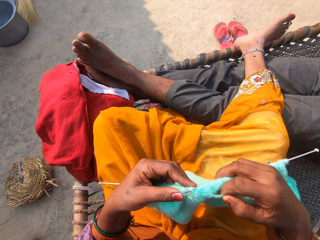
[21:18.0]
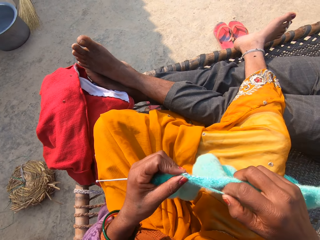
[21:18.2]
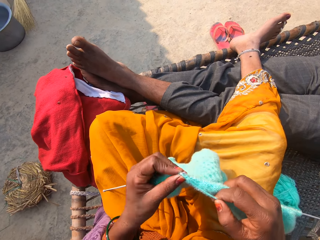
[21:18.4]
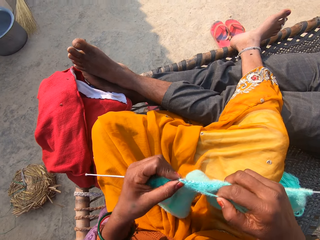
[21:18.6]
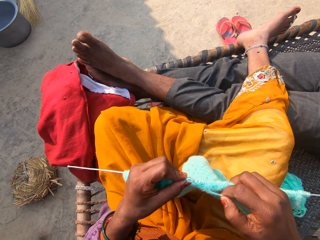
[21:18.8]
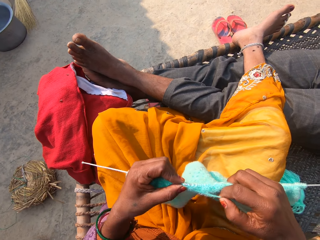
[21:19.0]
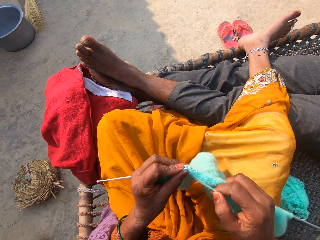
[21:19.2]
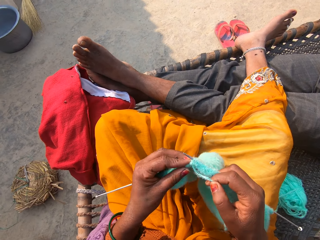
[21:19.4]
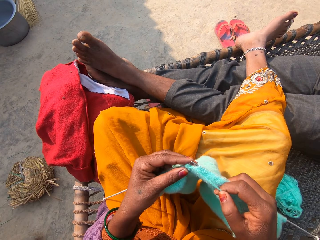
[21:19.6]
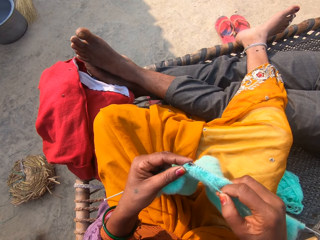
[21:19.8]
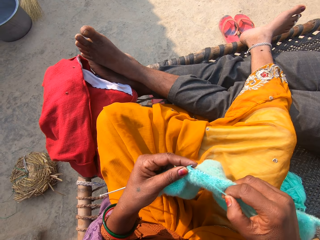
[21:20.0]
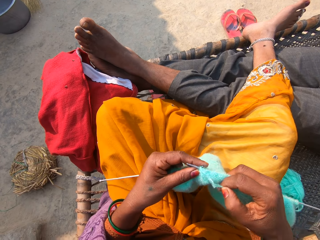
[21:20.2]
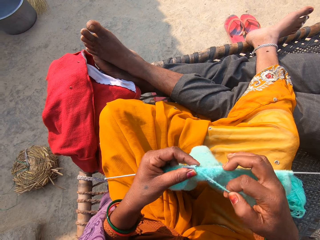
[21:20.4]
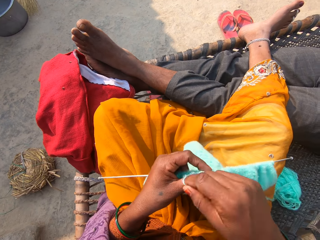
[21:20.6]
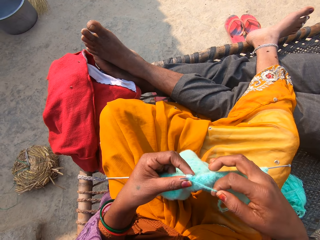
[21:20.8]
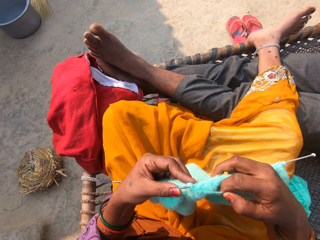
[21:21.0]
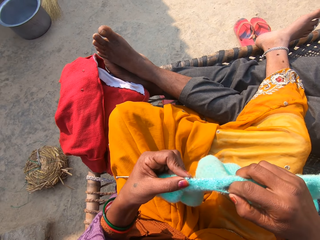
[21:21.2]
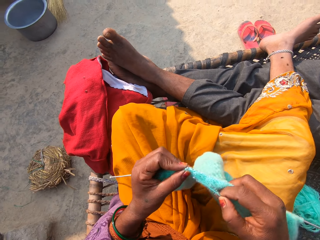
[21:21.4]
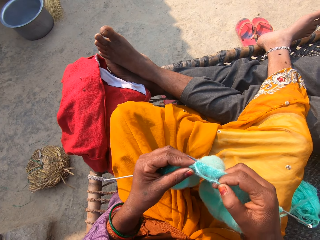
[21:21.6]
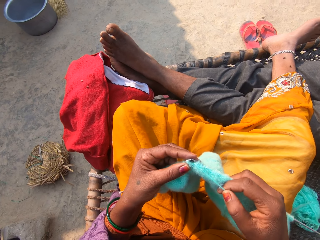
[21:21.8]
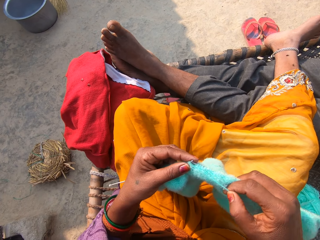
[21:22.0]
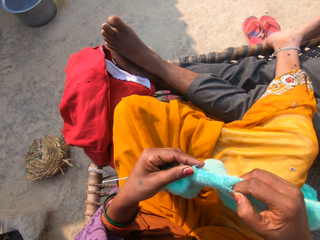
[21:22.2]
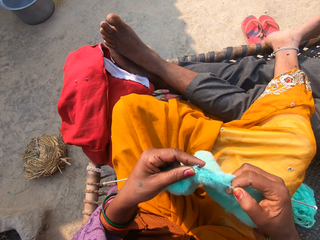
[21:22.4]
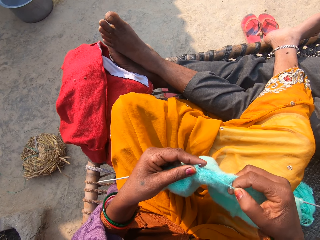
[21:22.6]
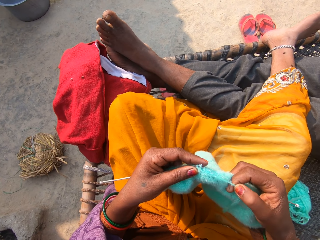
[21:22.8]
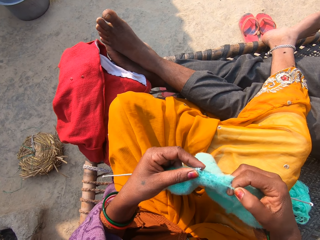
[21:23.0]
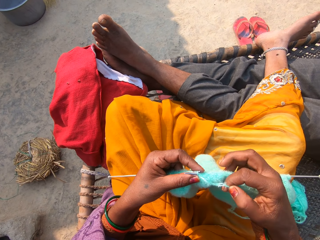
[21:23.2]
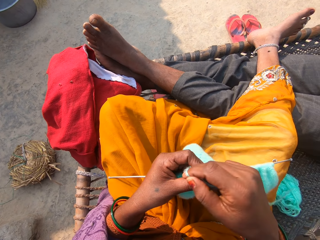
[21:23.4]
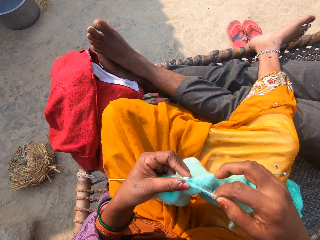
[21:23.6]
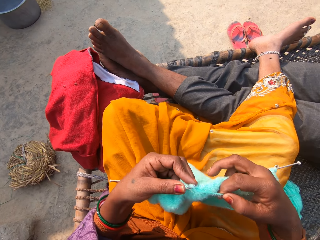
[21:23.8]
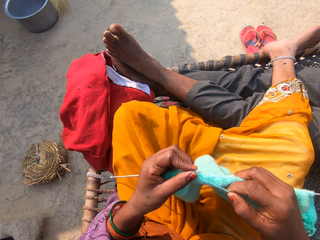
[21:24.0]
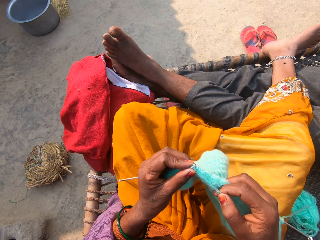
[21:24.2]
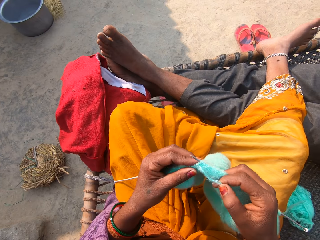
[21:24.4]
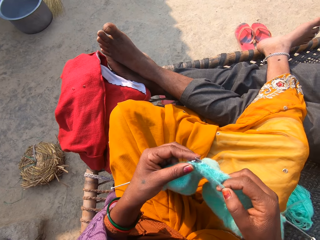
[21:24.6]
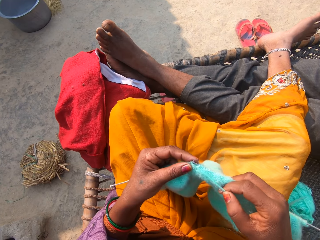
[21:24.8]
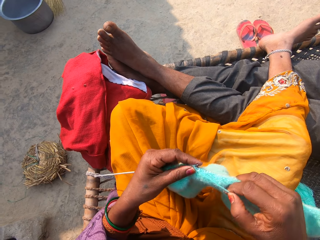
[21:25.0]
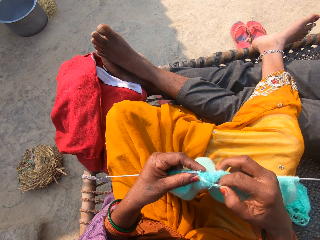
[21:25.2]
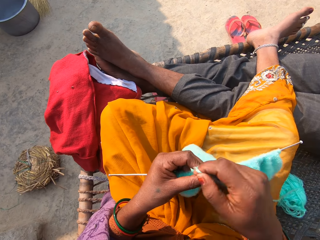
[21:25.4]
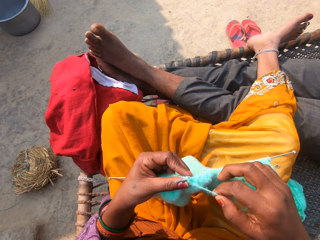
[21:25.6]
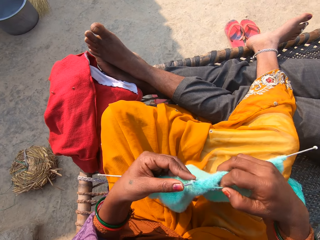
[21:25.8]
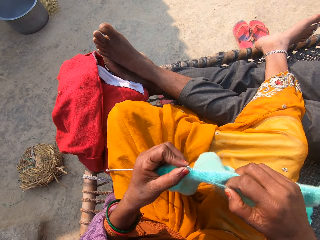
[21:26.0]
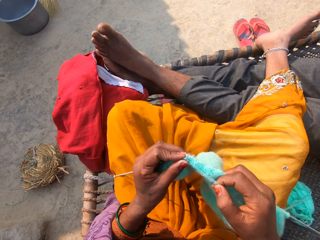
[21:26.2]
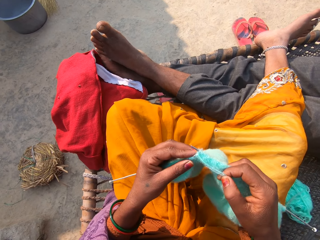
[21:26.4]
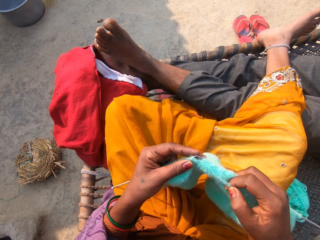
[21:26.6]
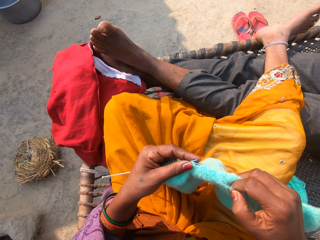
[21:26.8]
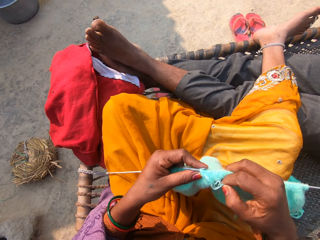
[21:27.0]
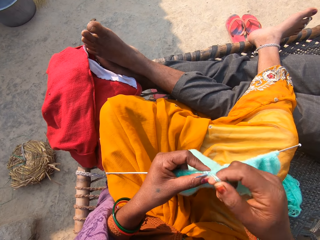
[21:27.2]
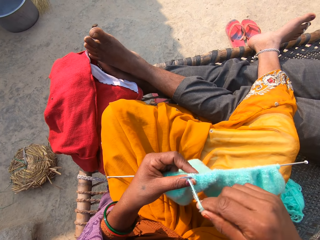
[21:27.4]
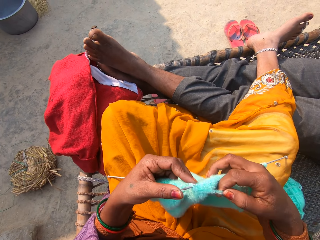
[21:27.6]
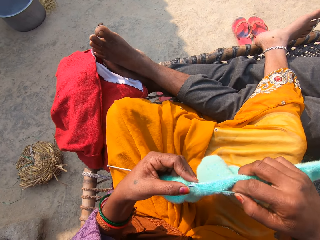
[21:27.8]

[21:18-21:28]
The camera wearer converses with a man and a woman.

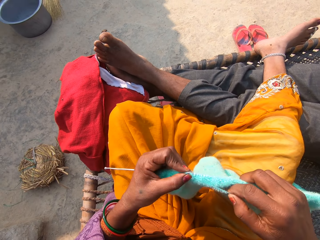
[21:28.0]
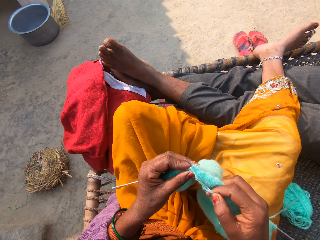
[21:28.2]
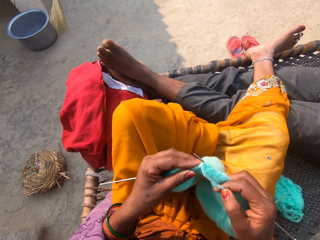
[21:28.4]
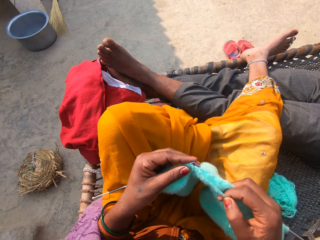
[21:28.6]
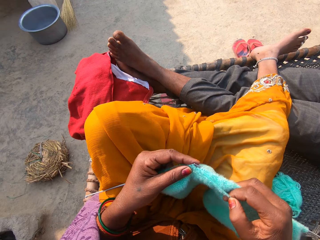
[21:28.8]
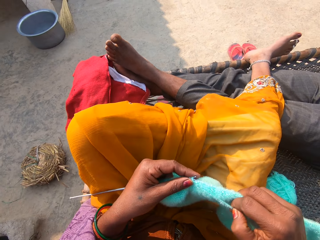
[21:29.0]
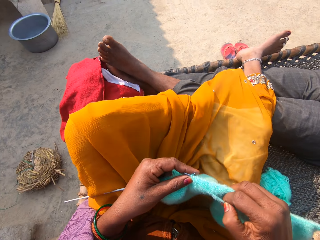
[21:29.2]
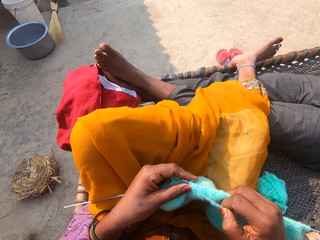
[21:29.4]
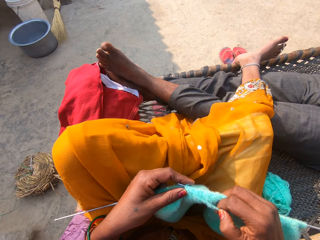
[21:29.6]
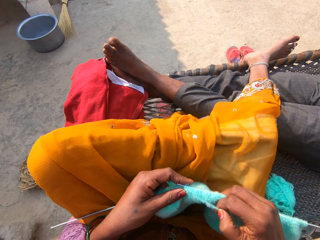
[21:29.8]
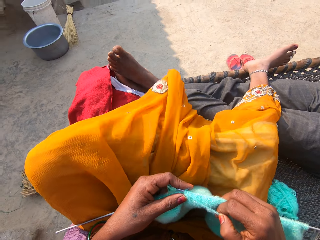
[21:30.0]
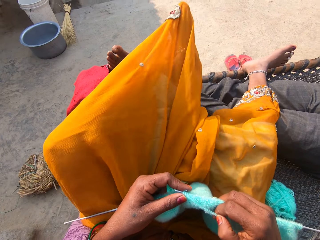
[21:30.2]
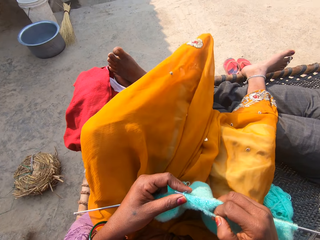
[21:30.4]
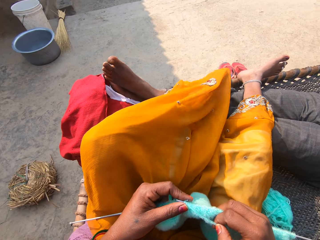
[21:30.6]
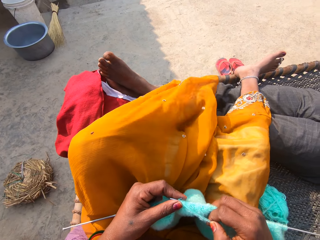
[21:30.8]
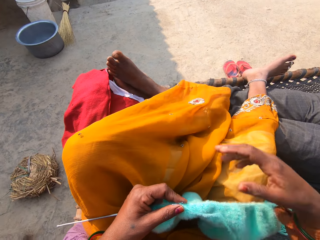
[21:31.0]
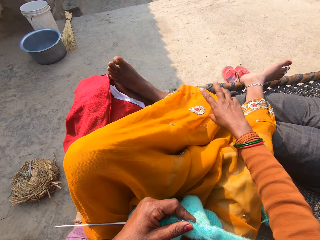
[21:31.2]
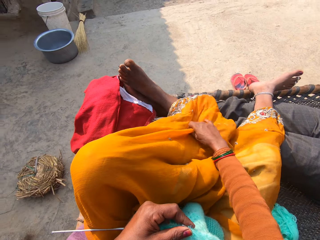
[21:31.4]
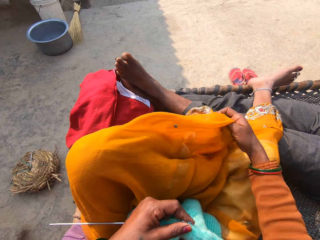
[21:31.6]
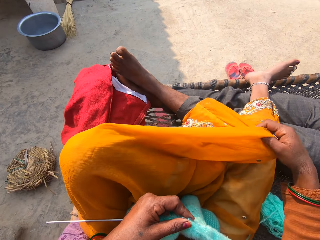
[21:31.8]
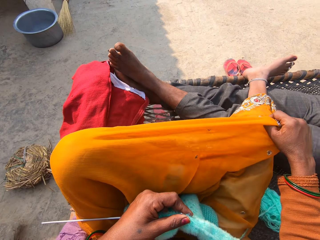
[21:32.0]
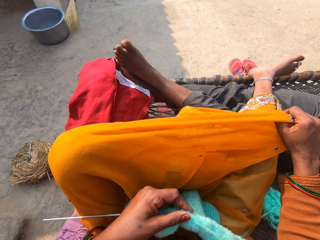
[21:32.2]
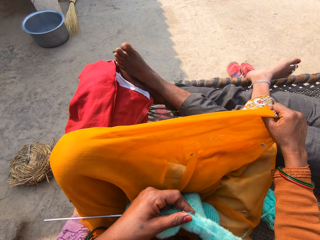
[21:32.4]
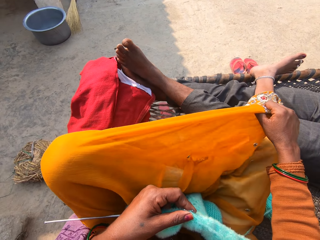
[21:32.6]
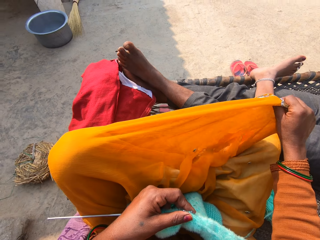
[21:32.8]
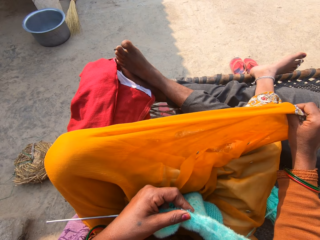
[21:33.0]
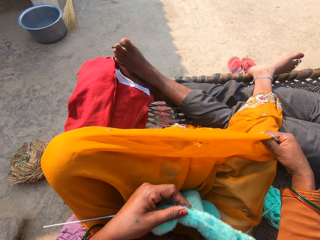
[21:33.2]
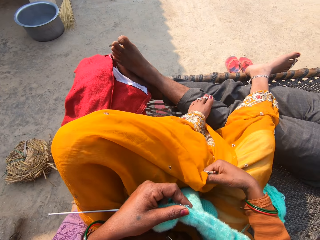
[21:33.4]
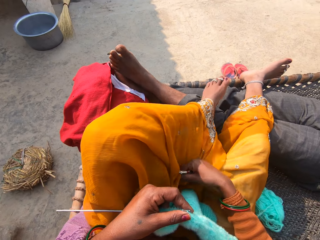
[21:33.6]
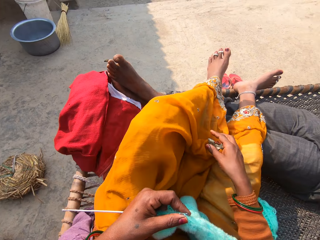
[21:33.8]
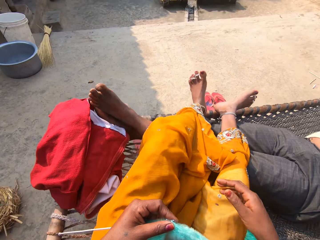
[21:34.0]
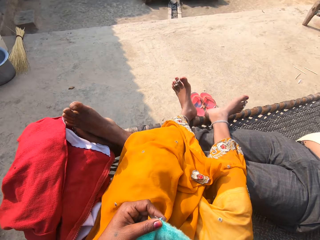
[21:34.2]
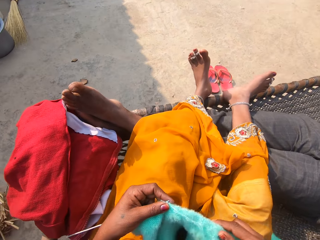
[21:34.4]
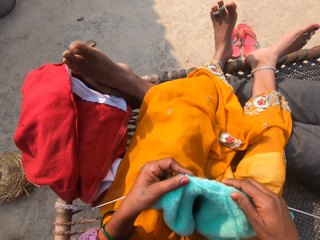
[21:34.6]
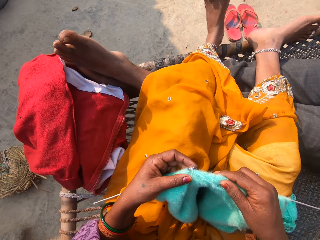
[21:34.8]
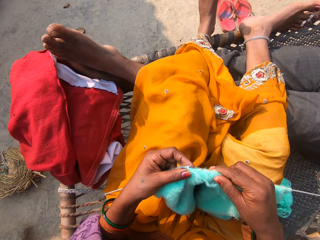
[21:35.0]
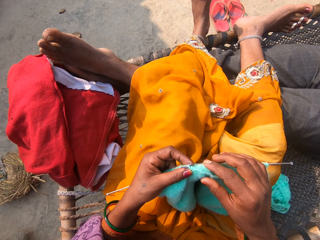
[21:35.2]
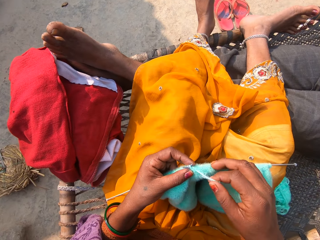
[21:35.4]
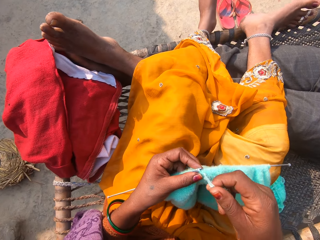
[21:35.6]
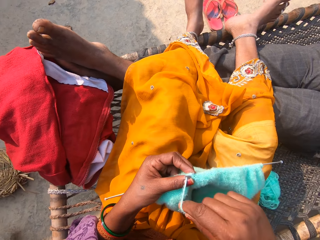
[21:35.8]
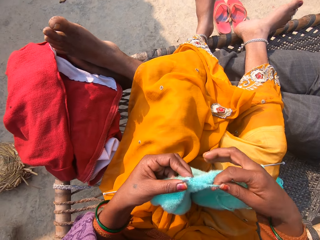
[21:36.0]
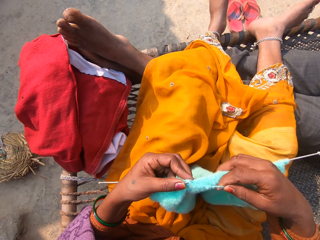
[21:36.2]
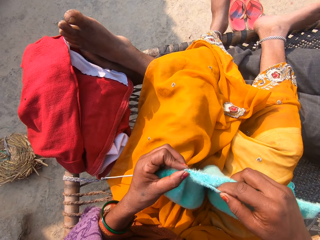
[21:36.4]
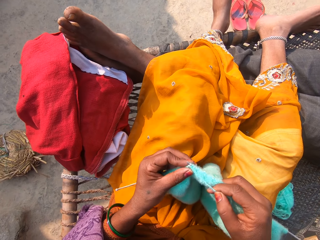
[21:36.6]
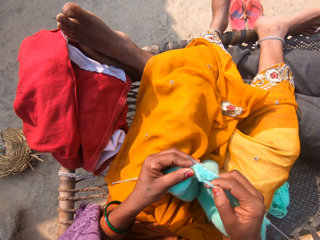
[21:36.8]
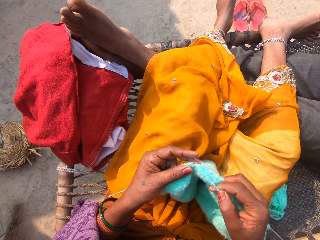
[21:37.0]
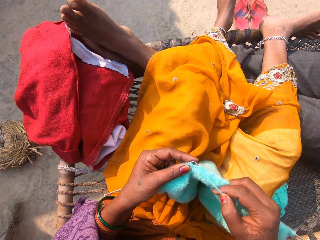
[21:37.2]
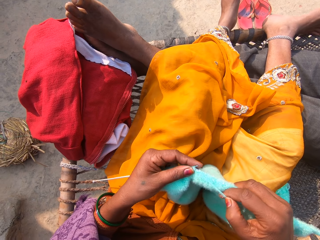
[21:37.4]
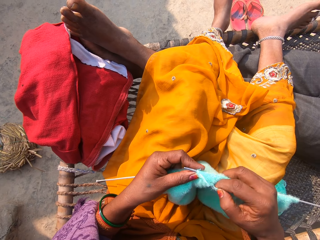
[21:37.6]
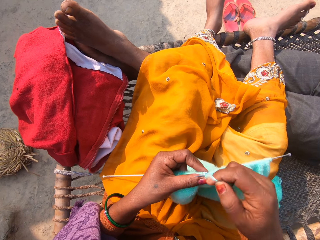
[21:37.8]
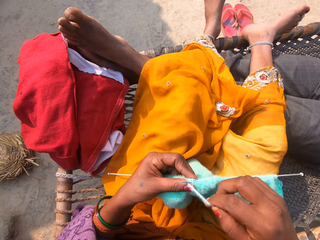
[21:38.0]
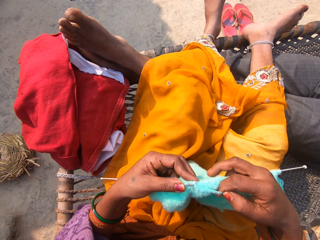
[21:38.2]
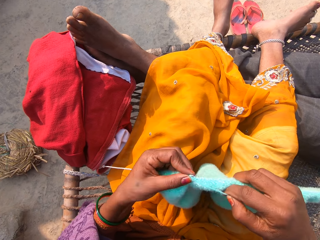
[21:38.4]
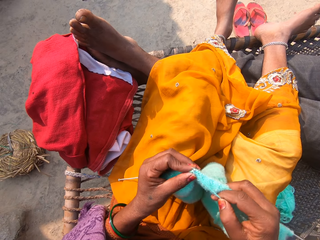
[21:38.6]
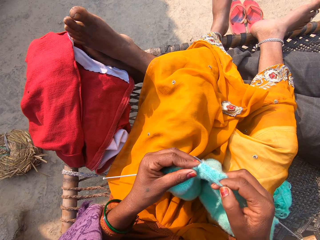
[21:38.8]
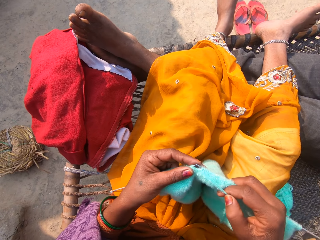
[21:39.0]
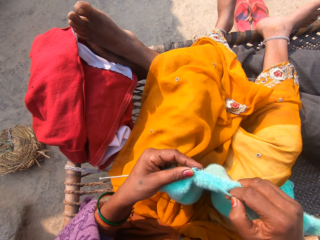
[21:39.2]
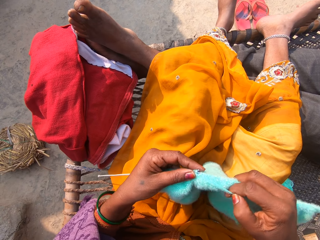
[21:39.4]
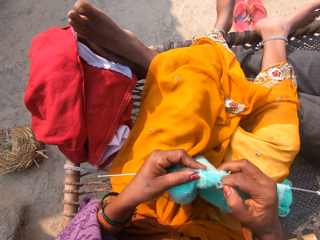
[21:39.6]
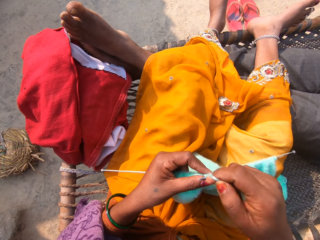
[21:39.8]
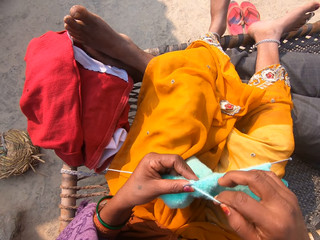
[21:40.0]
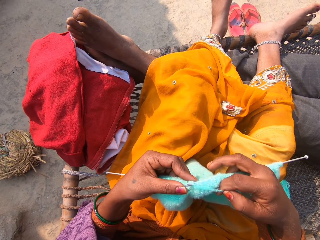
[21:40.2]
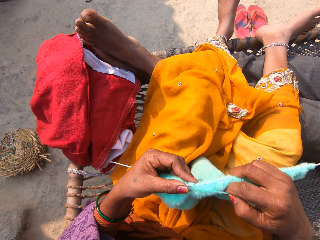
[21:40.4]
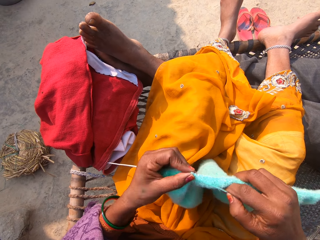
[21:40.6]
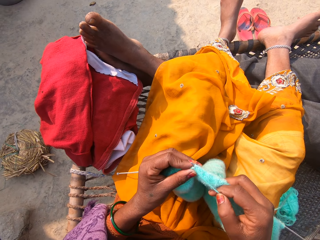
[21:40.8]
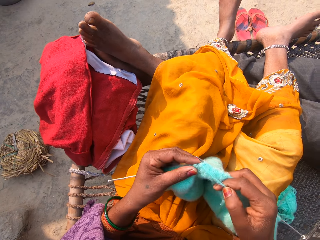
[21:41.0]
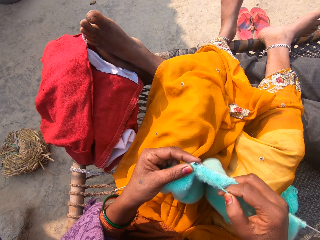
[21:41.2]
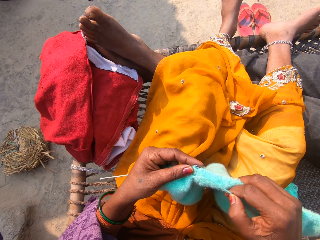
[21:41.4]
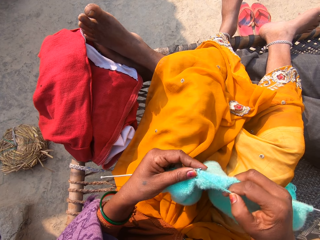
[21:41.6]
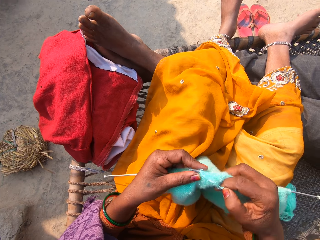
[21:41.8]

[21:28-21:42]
The camera wearer places her left leg on a man's lap. She adjusts the wrapper on her left leg with her right hand. She straightens her leg. She places her left leg on the man's lap. She knits the yarn with the knitting-needles in her hands. A woman converses with the man and the camera wearer.
